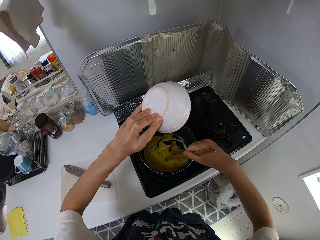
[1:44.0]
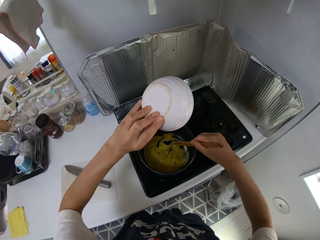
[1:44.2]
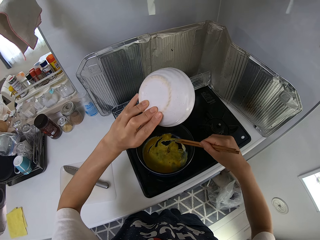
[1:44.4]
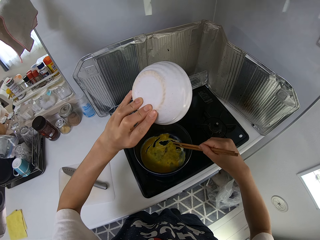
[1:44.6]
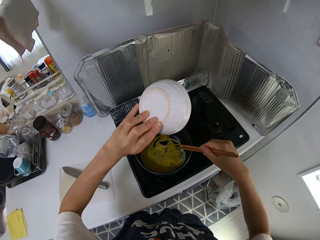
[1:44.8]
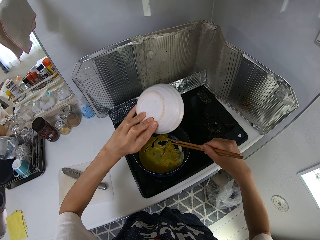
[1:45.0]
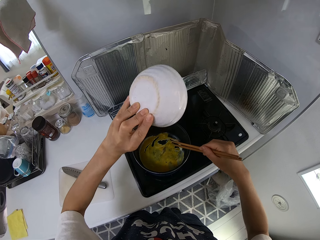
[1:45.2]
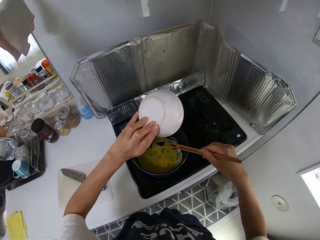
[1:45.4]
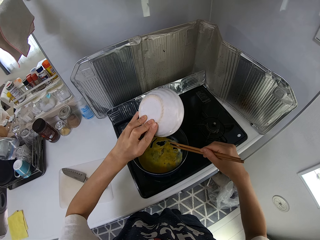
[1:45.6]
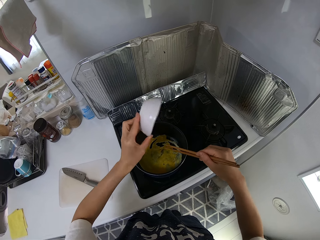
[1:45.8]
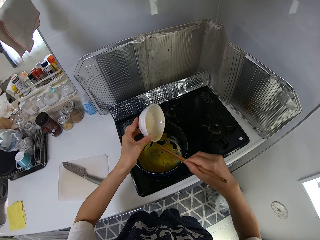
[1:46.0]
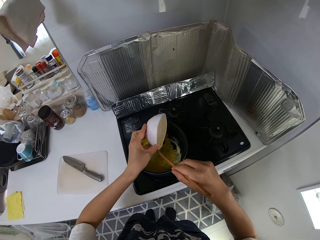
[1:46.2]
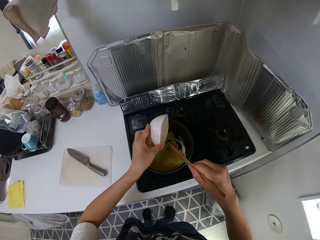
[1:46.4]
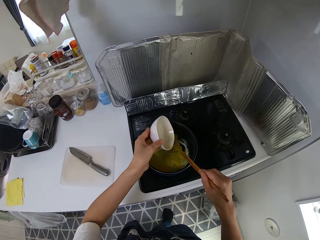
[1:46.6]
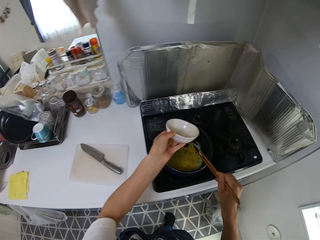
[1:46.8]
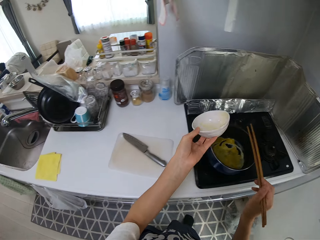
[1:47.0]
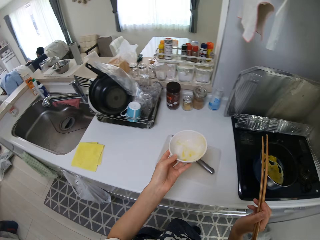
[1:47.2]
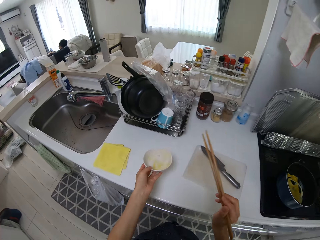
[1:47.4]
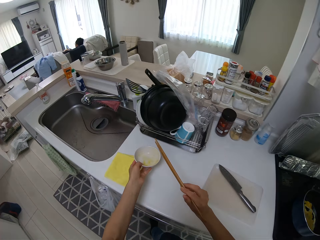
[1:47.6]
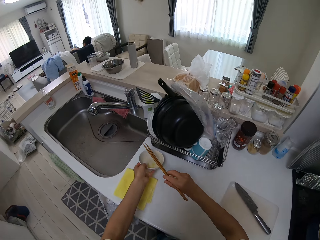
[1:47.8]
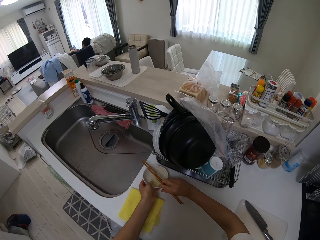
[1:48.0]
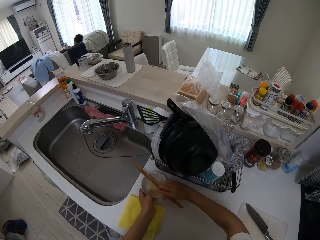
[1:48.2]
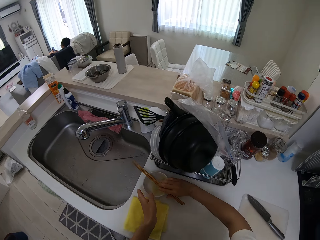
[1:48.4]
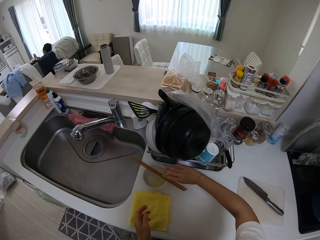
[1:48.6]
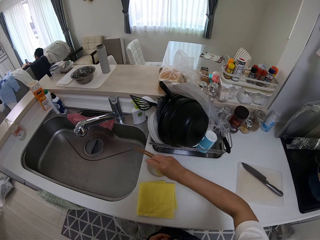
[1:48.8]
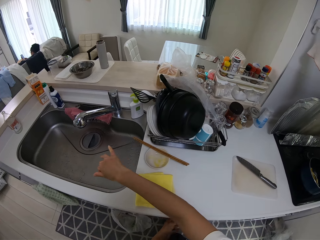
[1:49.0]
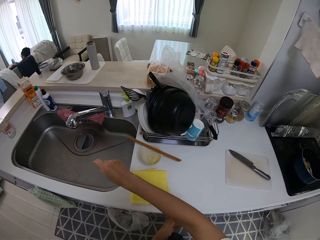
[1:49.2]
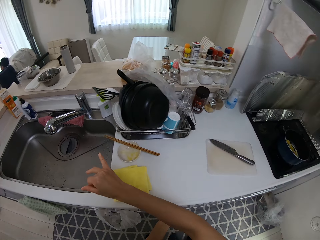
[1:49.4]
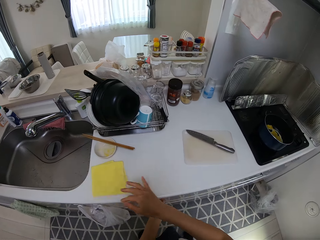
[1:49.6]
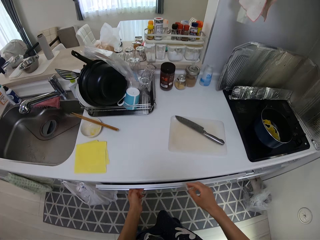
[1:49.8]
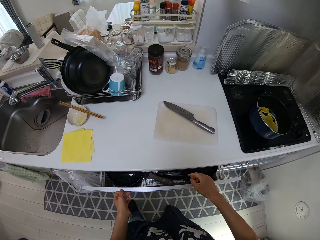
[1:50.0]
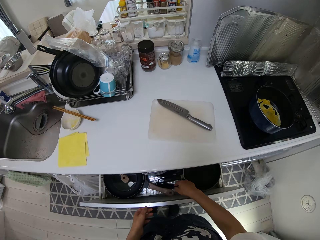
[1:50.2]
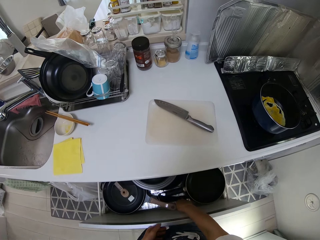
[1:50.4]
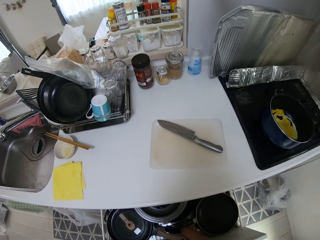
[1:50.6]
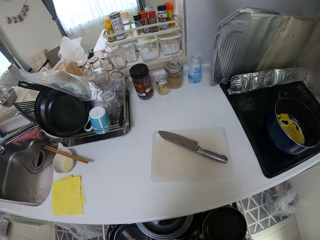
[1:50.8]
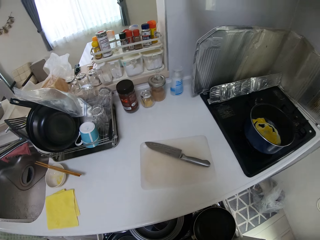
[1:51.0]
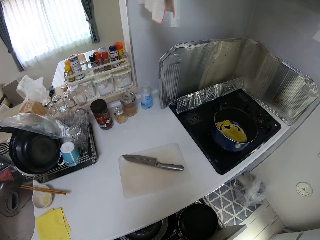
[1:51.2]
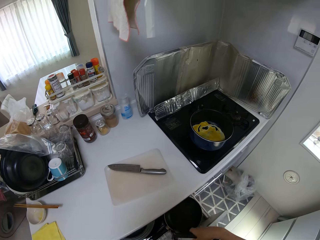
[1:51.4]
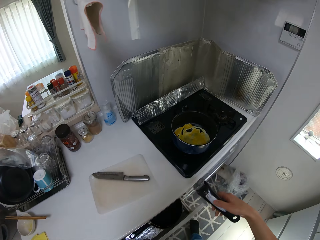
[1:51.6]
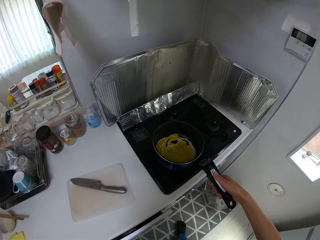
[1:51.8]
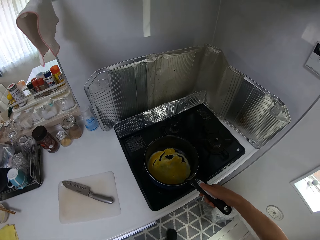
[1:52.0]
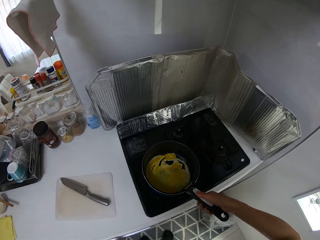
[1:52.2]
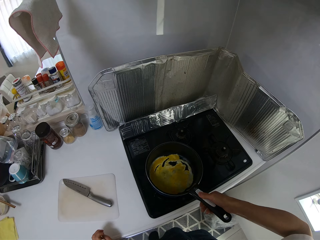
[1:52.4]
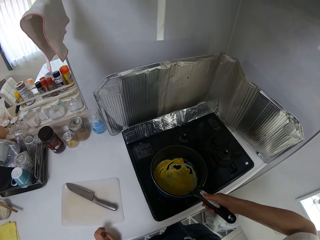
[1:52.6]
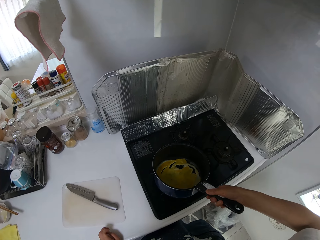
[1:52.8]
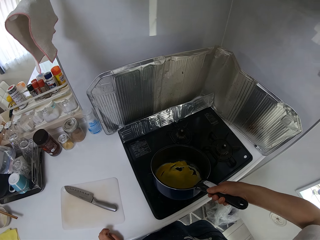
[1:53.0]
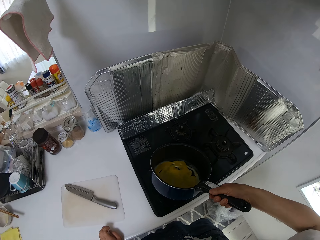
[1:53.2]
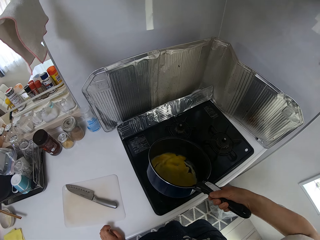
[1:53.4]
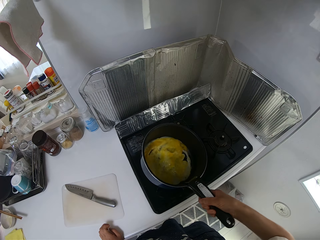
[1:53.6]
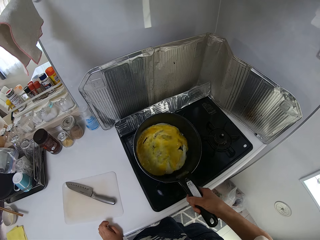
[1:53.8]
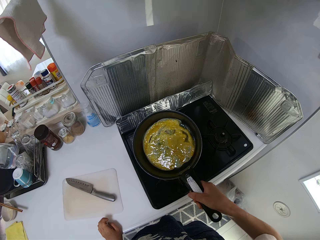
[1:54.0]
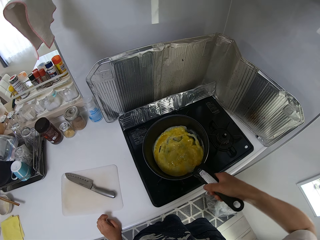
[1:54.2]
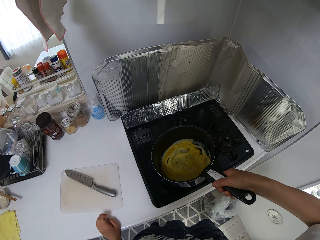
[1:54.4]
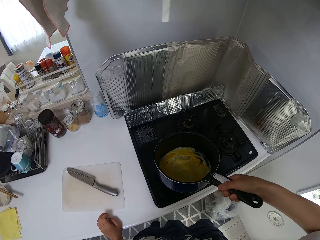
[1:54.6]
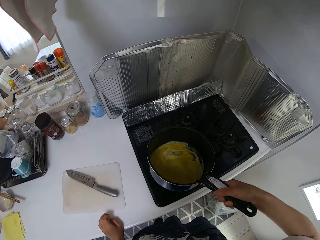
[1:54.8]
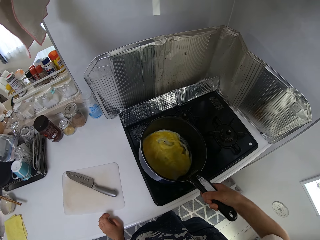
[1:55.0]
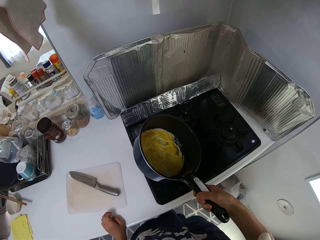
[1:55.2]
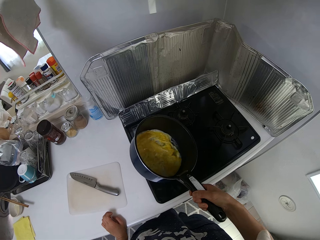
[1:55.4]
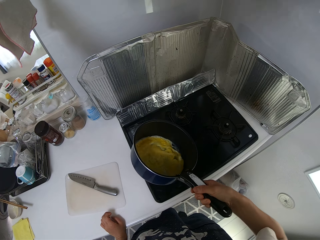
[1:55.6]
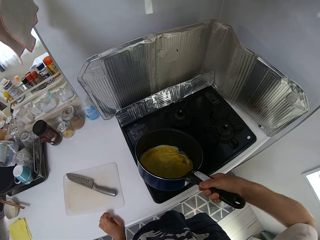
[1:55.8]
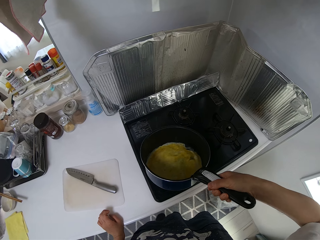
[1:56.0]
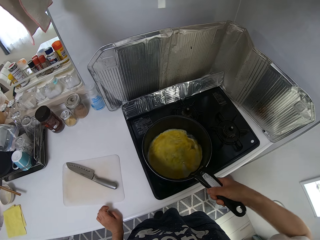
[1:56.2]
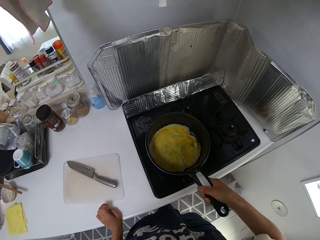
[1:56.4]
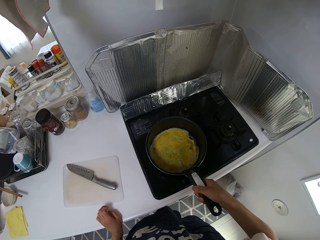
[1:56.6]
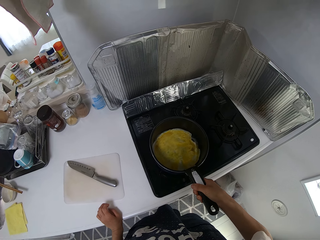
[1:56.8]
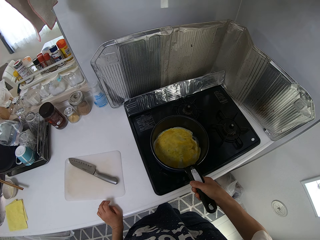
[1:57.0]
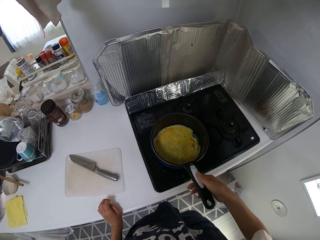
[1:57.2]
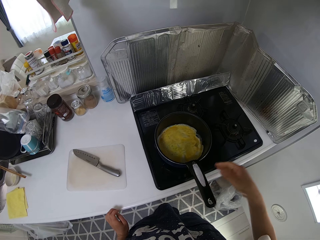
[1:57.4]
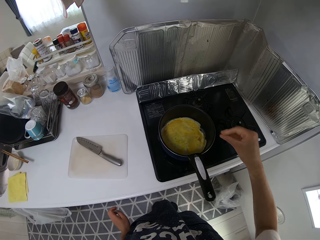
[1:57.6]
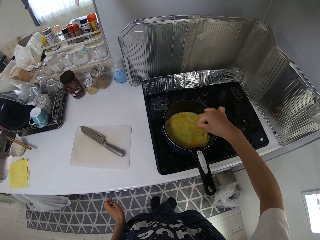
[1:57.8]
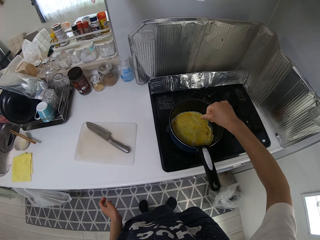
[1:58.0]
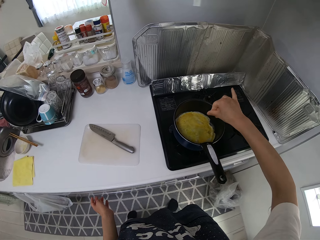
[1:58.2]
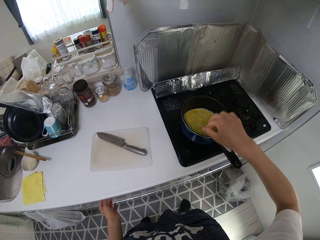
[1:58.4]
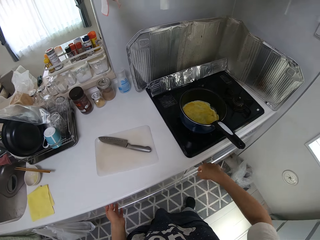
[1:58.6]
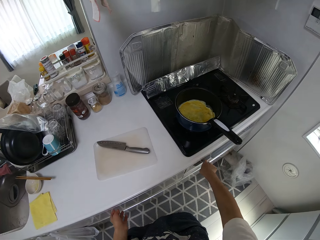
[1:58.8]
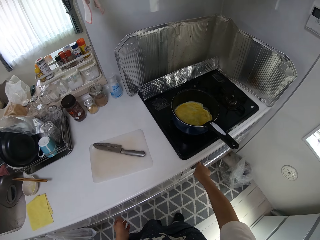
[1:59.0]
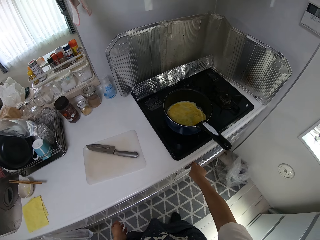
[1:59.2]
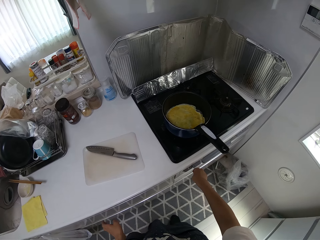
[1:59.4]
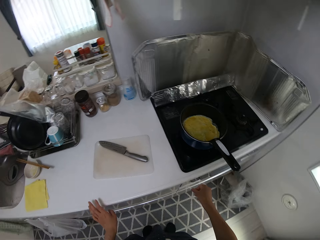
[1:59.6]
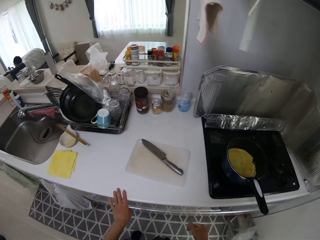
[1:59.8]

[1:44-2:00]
The camera wearer shakes the bowl or plate. They lift the chopsticks off the egg. They drop the plate on the cabinet and drop the chopsticks on the plate on the cabinet. They pull their hand off the chopsticks and pull their hand off the plate. They open the drawer in the kitchen. They bring out a frypan handle. They attach the frypan handle to the frypan on the gas cooker. They lift the frypan off the cooker. They shake the frypan. They swirl the egg in the frypan above the gas cooker. They drop the frypan on the gas cooker. They pull their hand off the frypan handle. They rub their fingers. They shake their fingers over the frypan. They press the cooker power button.

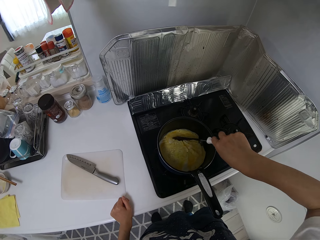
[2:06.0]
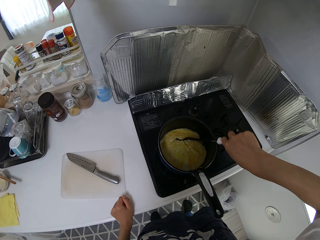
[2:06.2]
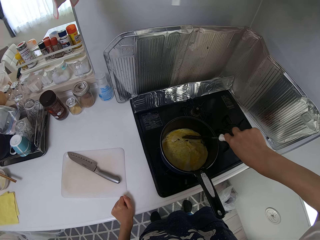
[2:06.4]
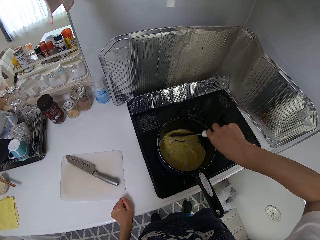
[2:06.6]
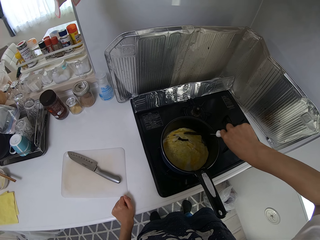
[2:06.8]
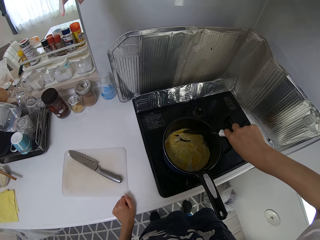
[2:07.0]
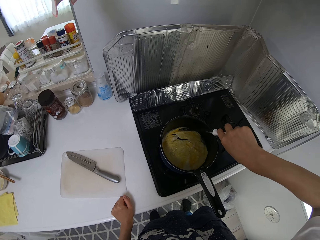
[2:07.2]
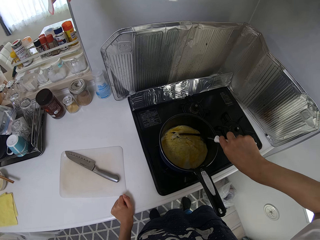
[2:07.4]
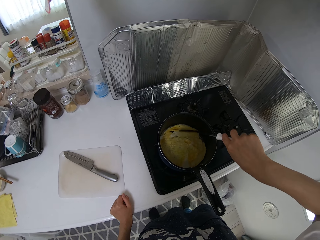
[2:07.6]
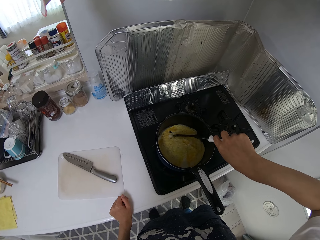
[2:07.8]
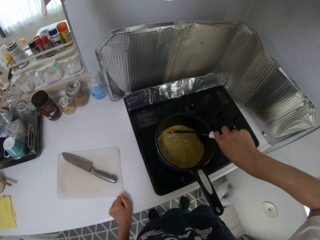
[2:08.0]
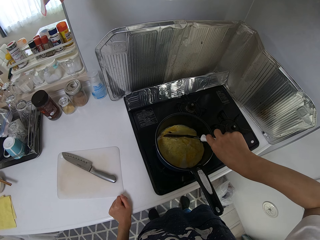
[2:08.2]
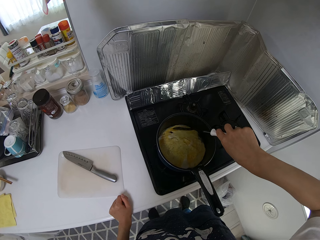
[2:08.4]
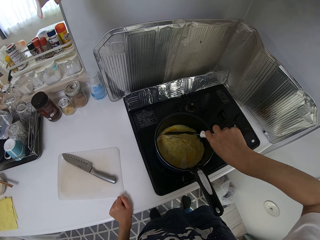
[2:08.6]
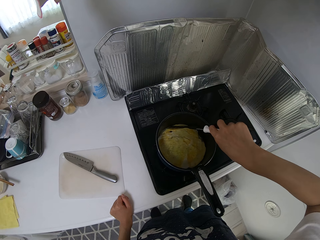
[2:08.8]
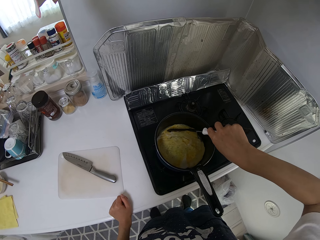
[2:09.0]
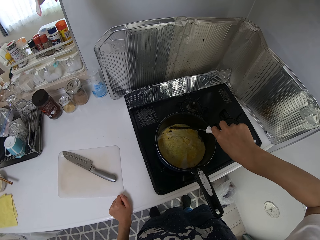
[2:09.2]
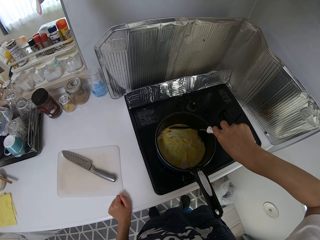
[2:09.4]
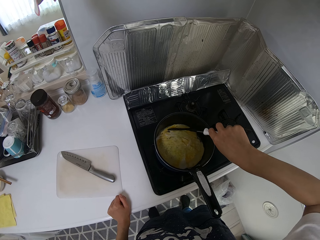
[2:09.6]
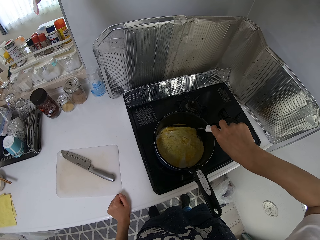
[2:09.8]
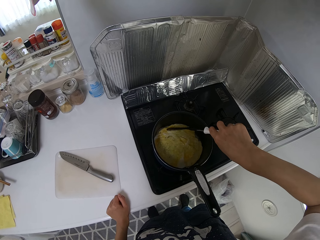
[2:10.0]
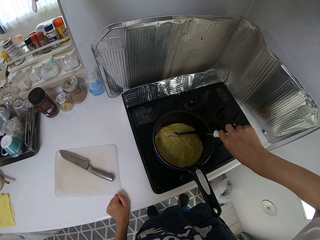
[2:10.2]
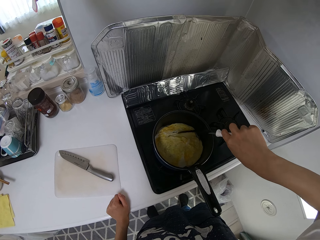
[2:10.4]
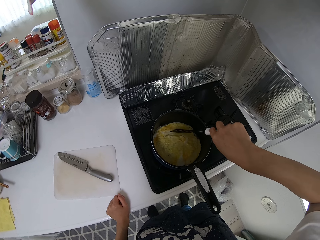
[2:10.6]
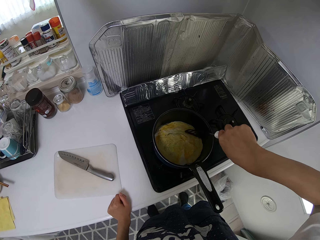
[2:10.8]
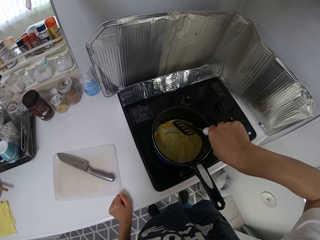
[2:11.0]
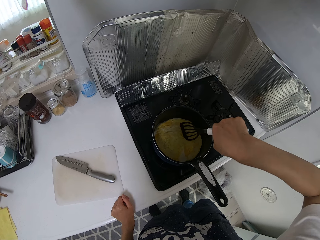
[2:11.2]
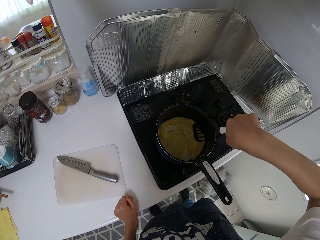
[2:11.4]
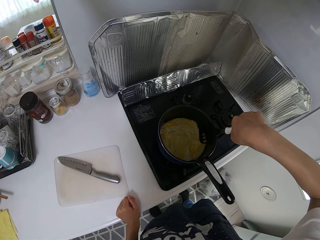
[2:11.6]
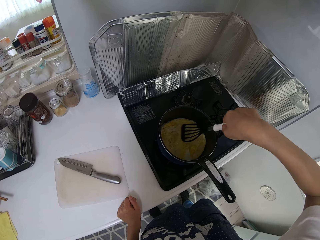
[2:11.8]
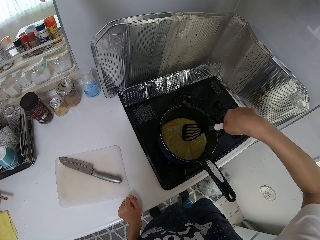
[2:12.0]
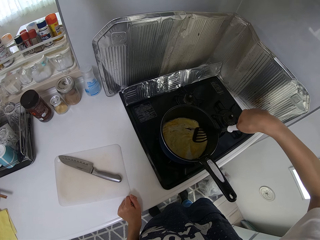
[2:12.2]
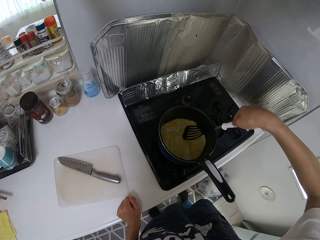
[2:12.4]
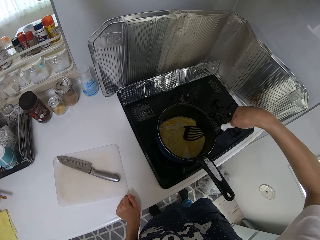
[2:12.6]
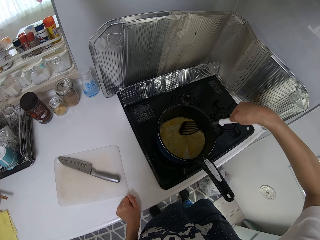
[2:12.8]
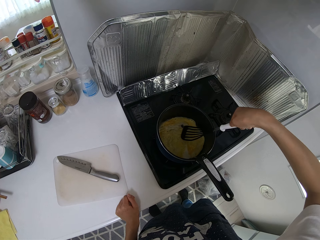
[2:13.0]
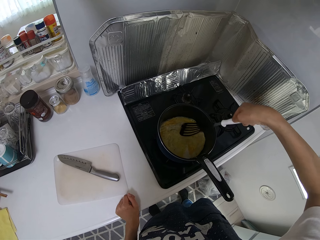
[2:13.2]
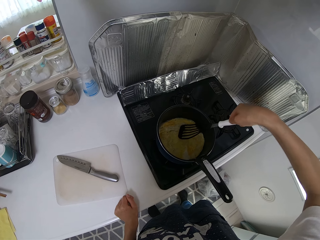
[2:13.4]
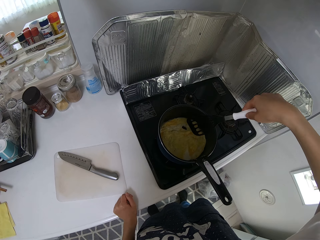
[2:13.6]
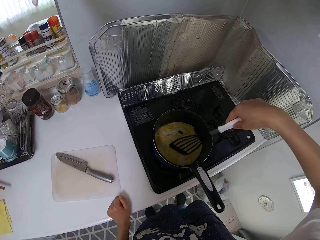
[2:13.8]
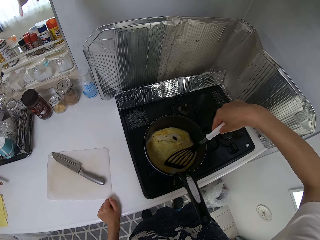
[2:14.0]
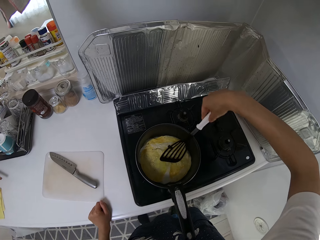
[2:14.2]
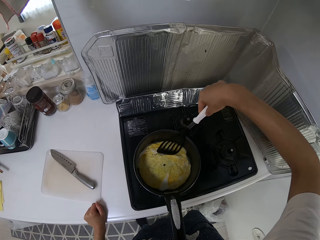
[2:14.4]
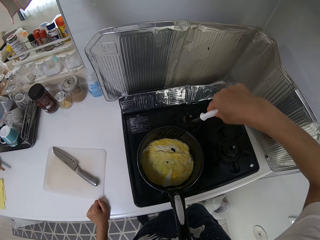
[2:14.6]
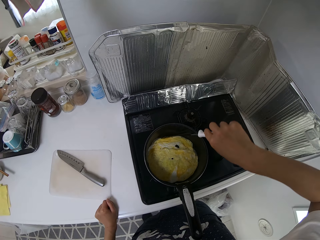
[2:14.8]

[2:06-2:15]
The camera wearer cuts the egg with a slotted turner. They spread the egg with the slotted turner.
